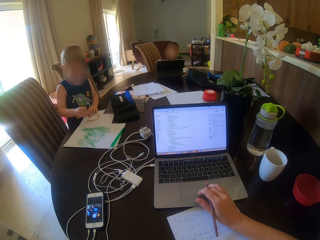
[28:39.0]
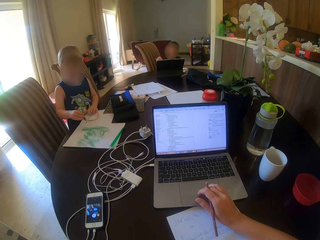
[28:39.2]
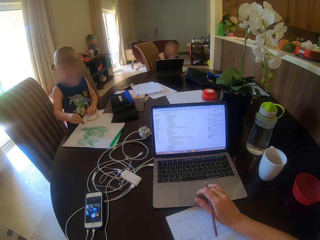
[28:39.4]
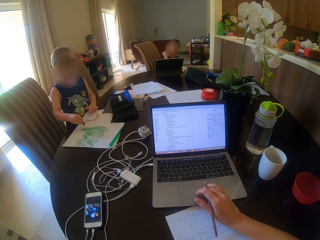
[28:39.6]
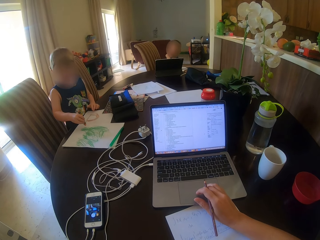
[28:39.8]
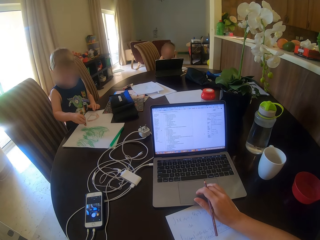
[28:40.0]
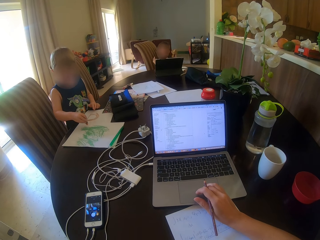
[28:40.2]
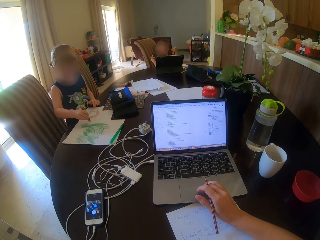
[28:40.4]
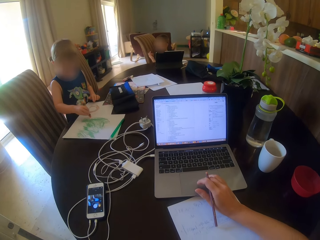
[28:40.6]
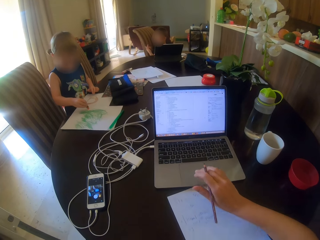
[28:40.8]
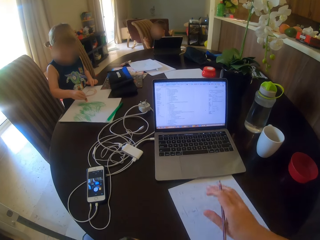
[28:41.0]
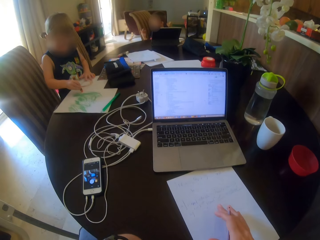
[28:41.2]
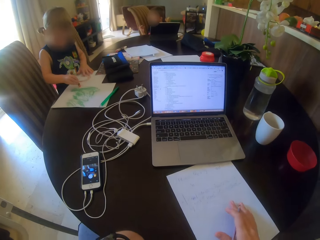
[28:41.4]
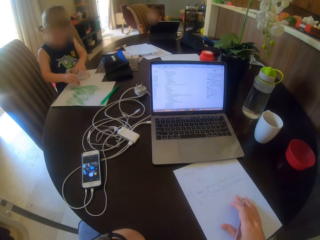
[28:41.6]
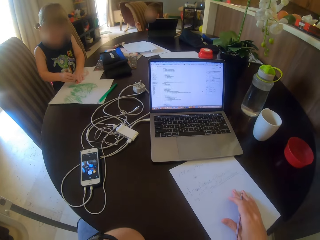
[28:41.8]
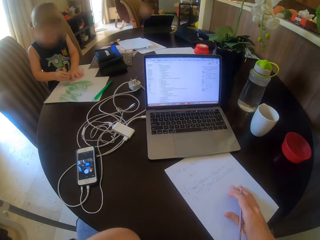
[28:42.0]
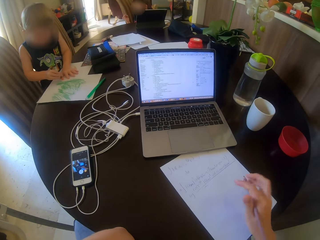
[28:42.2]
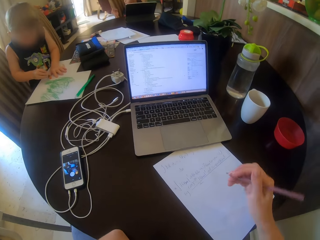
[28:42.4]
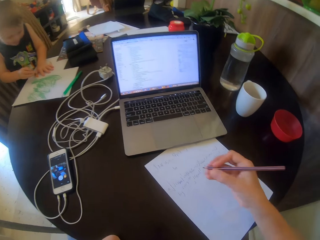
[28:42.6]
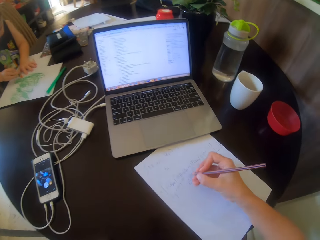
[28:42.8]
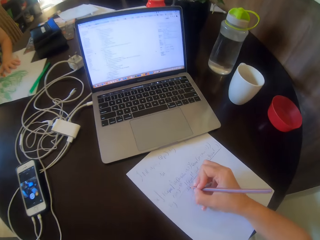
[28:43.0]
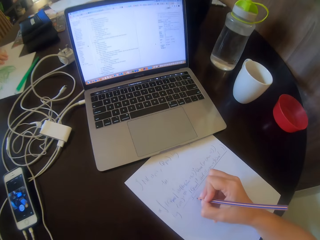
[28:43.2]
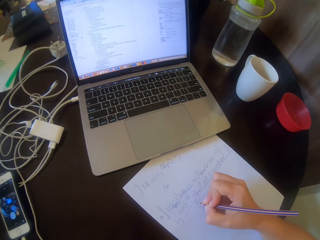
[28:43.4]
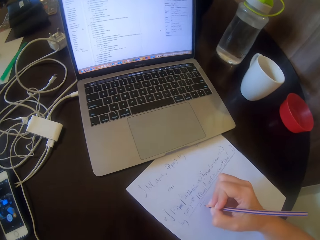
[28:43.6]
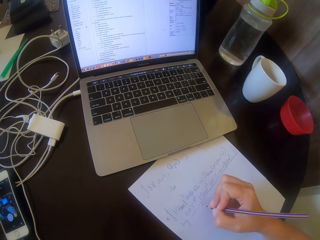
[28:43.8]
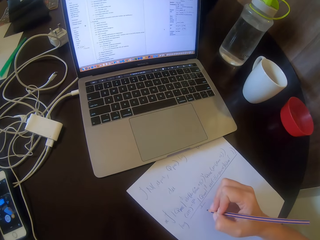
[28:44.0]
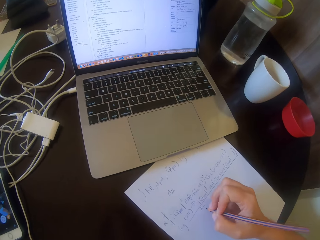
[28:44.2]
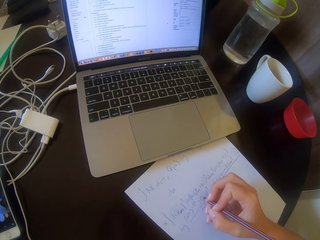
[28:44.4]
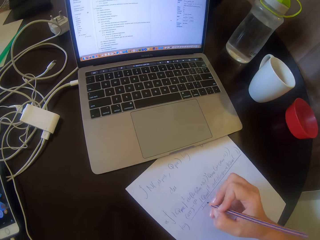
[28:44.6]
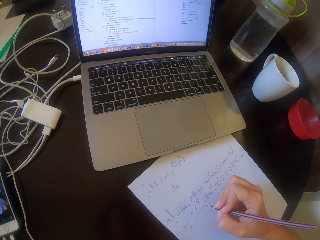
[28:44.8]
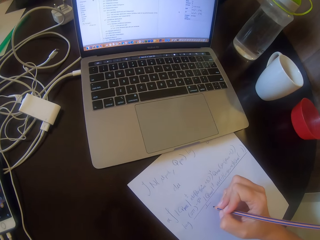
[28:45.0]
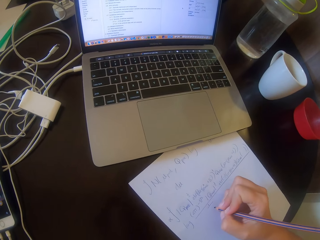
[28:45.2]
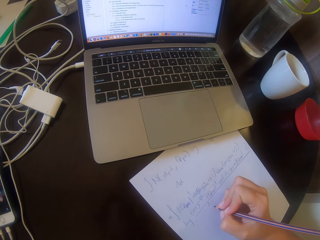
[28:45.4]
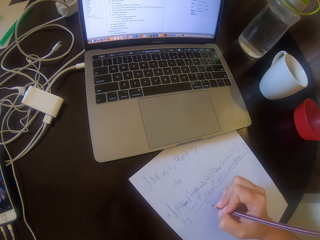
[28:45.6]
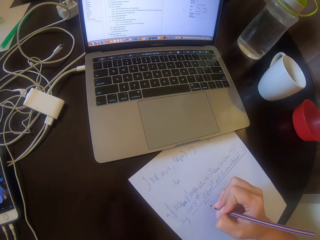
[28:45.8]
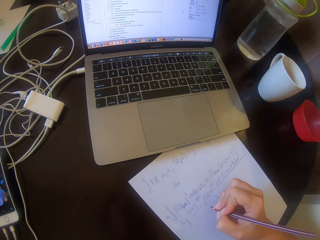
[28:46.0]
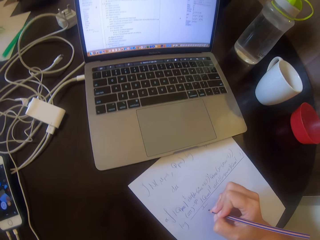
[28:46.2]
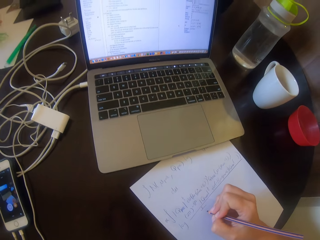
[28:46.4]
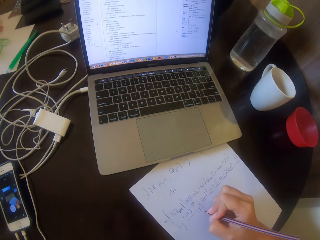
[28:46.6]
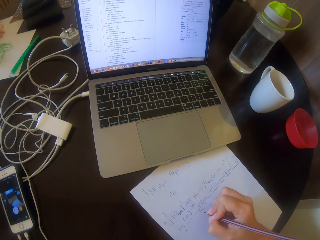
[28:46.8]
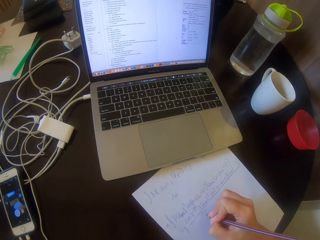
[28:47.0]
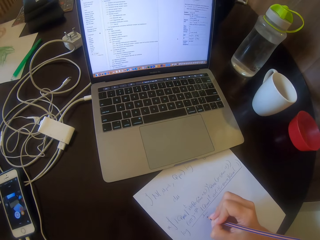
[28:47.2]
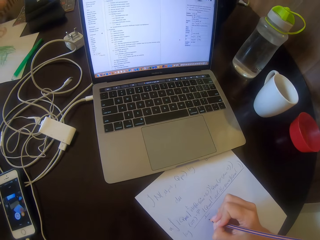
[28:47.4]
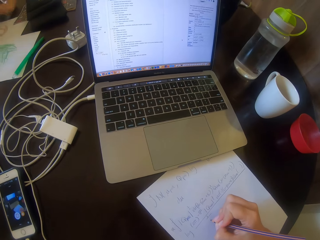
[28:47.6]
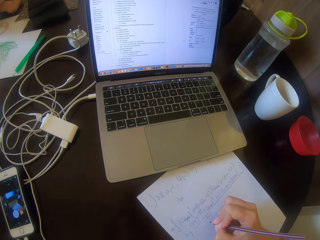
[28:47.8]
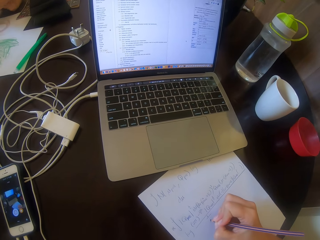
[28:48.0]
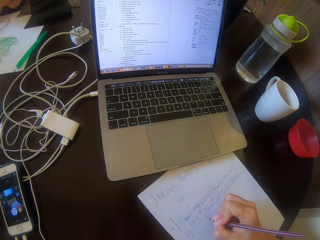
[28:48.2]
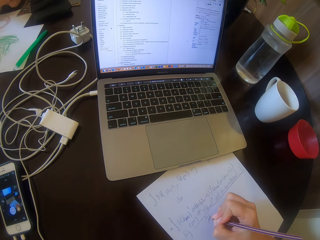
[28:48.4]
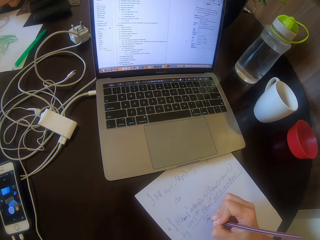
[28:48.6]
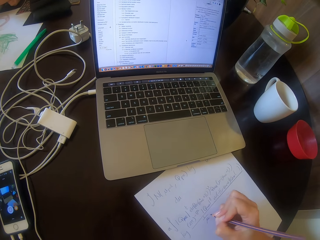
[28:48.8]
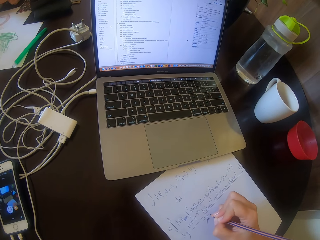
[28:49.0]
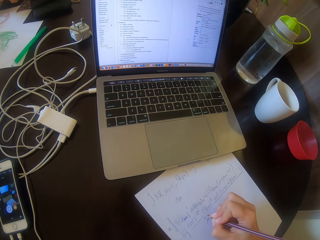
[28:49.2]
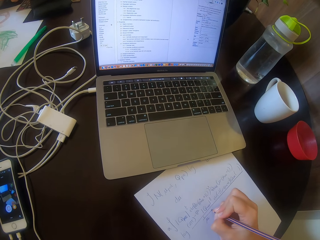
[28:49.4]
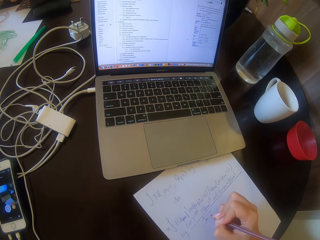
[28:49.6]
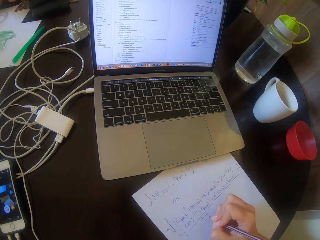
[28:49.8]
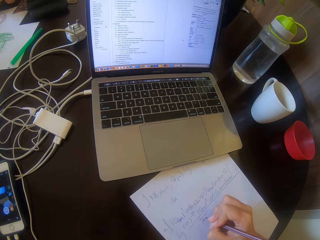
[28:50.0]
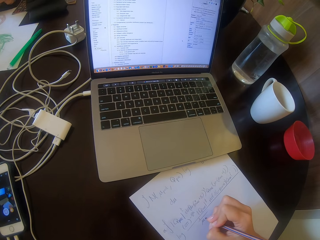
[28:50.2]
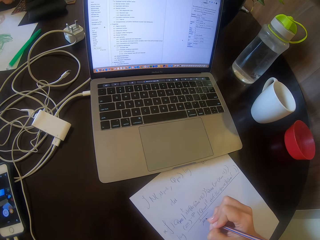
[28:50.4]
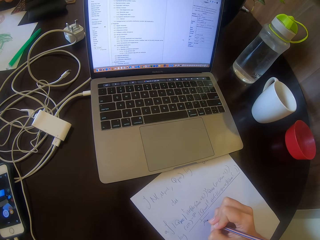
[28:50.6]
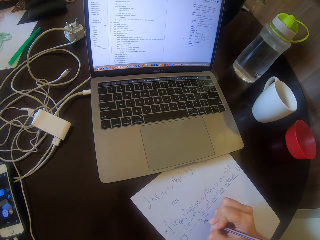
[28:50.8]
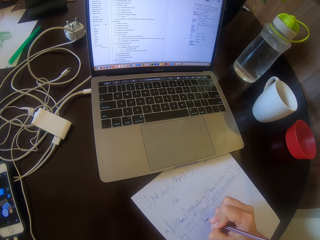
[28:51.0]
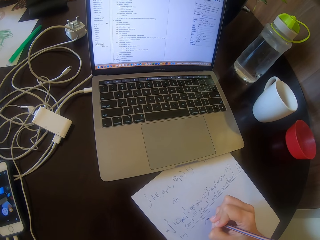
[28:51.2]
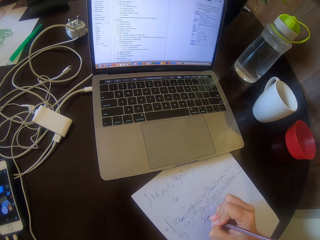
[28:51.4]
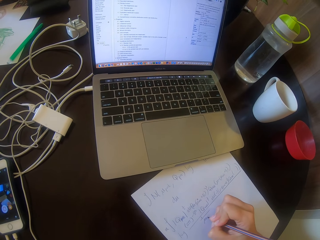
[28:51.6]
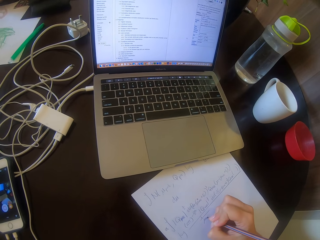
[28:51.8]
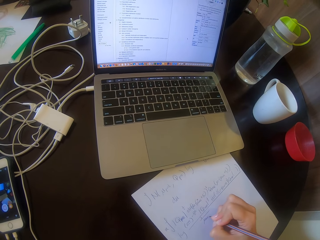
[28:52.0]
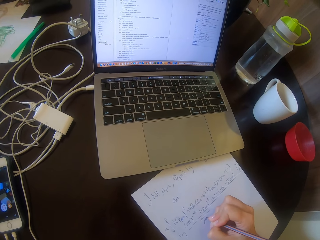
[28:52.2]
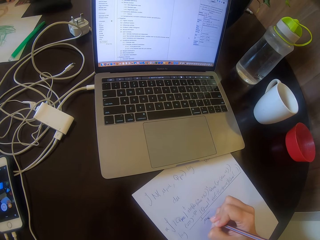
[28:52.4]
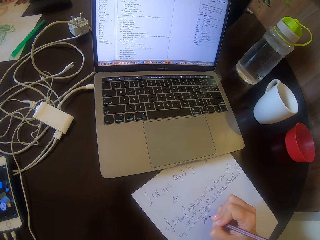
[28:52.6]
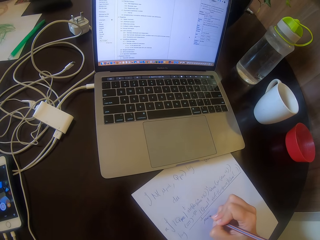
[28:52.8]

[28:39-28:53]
The camera wearer moves a paper on the table. They write on the paper. They write on the paper.

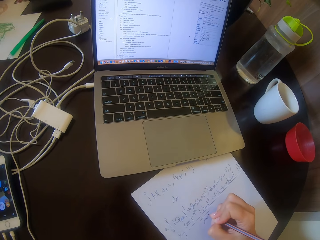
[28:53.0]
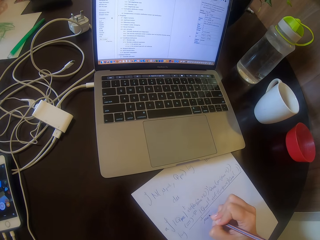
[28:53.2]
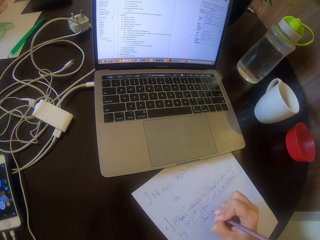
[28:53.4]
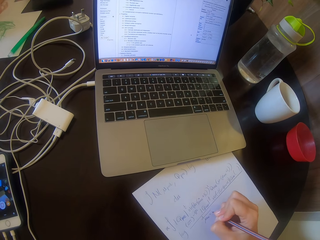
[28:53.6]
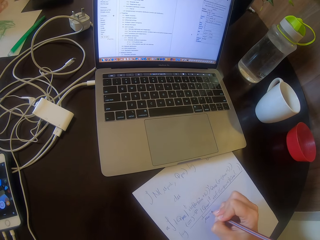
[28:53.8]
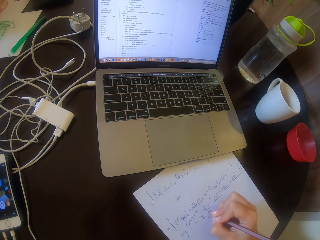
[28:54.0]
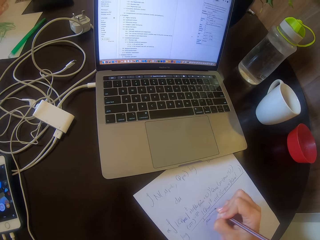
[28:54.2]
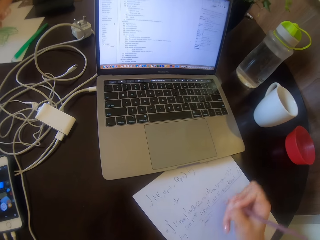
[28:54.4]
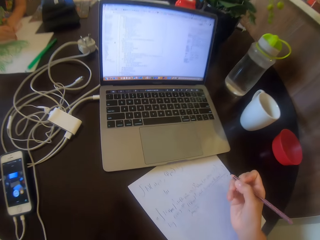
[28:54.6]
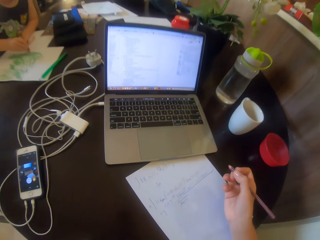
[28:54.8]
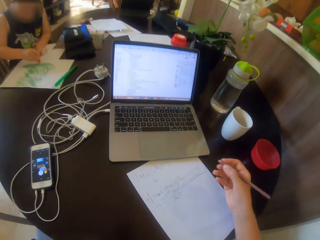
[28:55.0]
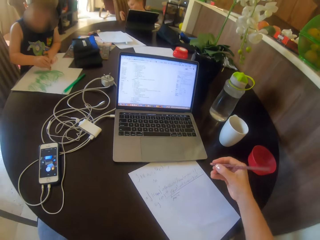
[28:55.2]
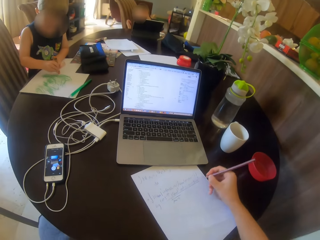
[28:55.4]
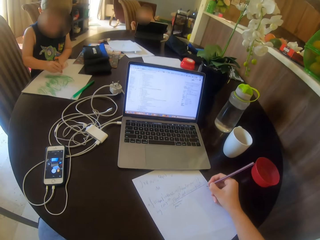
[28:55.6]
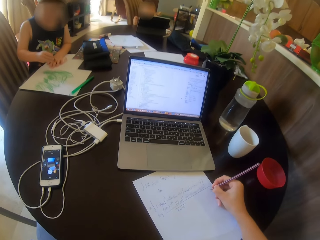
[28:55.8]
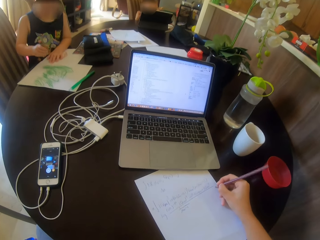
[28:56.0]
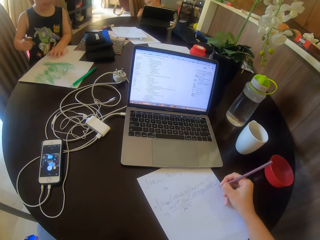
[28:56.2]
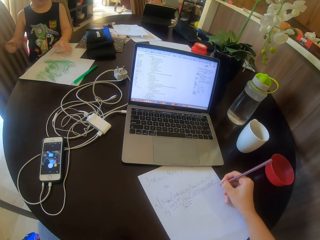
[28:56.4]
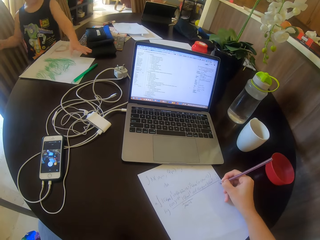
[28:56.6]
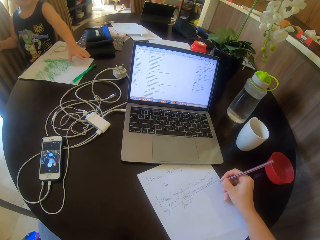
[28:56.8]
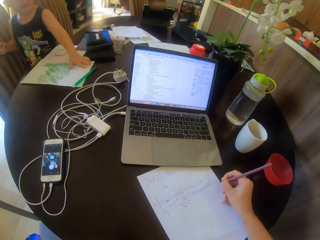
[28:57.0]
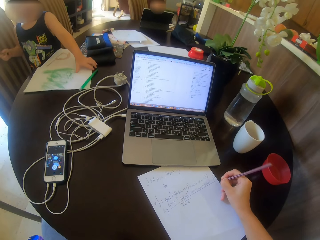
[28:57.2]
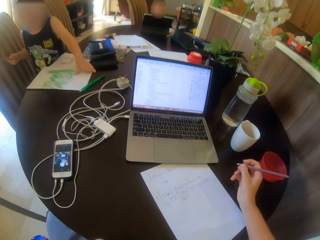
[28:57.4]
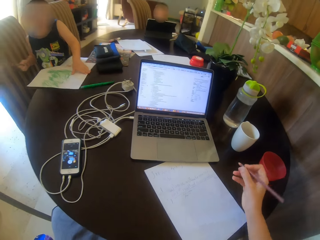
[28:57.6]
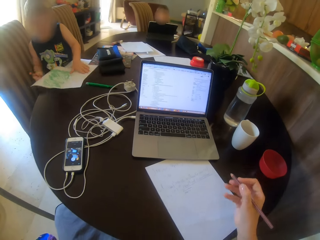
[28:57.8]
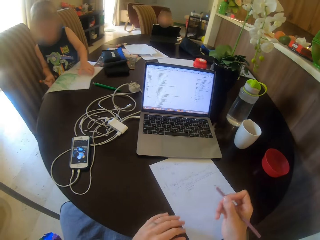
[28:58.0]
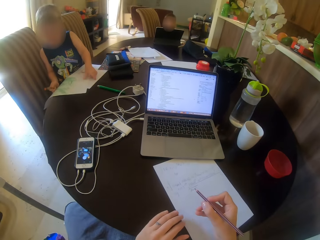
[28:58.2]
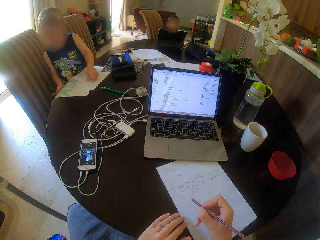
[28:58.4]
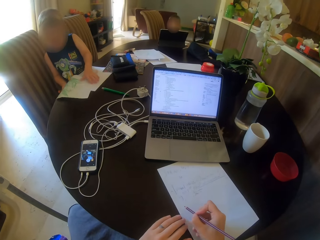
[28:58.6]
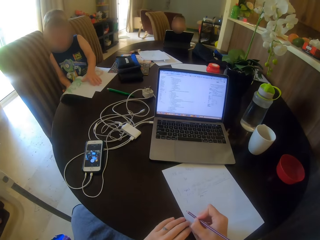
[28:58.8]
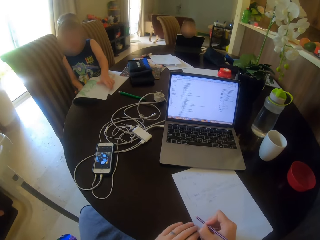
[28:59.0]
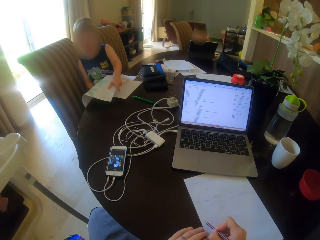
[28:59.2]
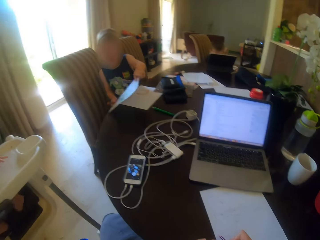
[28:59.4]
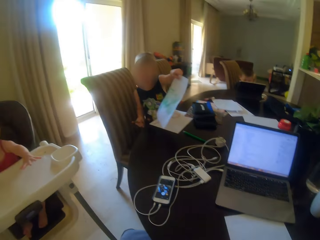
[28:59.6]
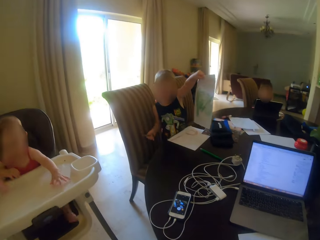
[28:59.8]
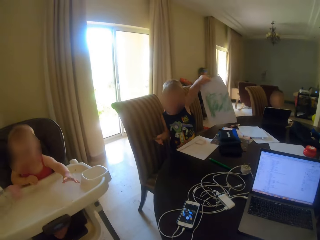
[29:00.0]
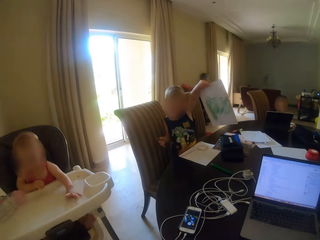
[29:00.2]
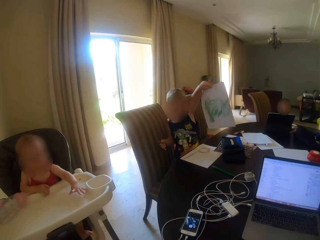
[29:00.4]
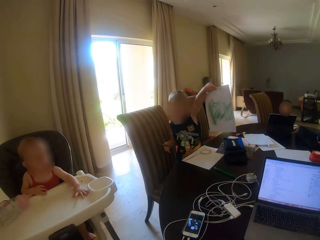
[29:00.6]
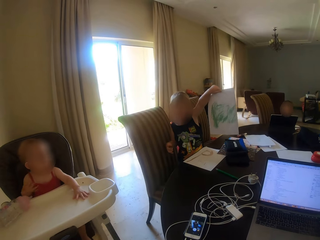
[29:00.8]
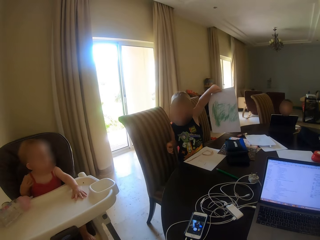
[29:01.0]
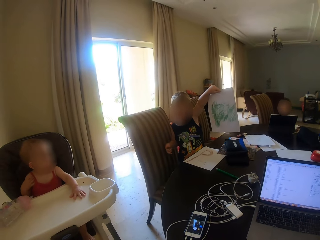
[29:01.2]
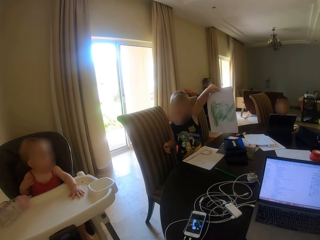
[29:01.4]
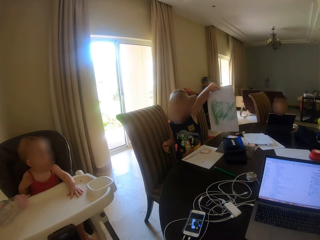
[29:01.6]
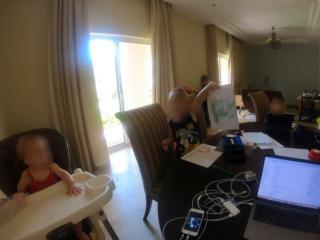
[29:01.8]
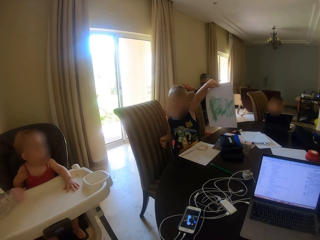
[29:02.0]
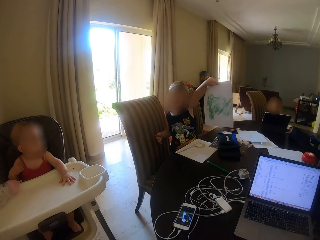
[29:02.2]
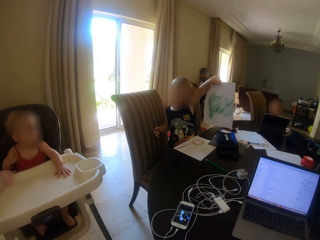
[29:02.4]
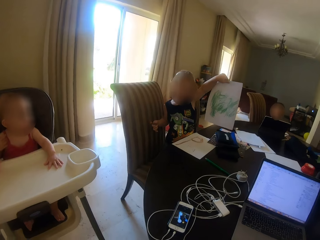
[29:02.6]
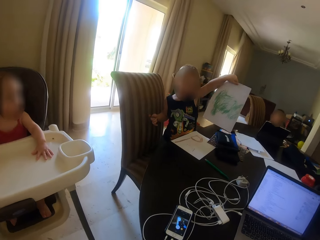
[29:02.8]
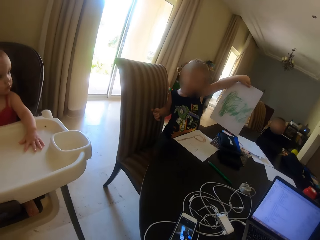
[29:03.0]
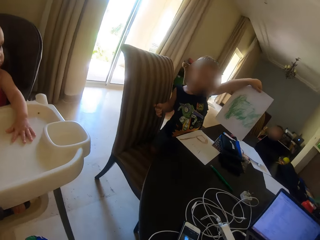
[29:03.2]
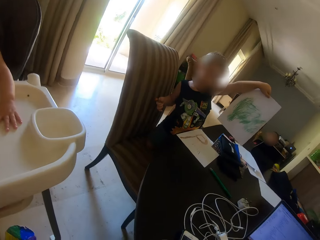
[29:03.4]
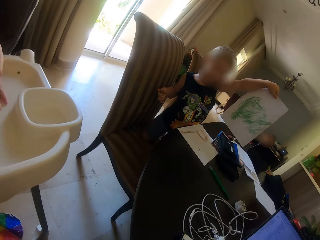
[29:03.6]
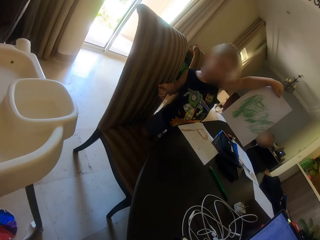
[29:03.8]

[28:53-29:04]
The camera wearer talks to a person. A child holds the paper. The camera wearer stares around. Another child plays on the high chair.
